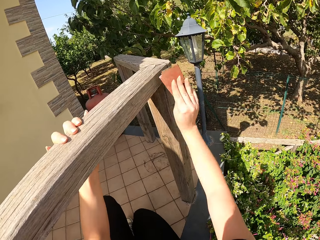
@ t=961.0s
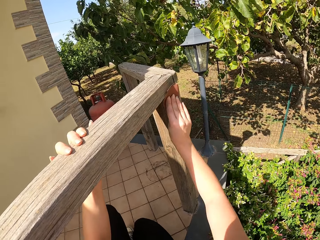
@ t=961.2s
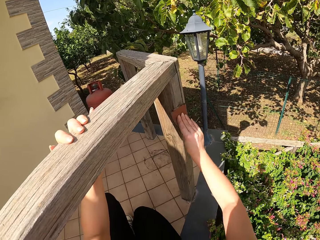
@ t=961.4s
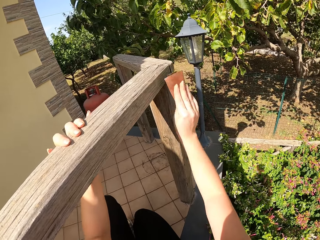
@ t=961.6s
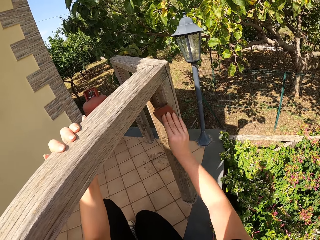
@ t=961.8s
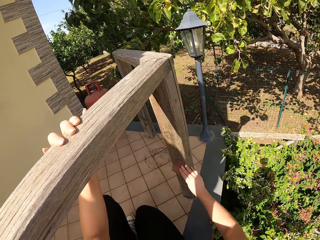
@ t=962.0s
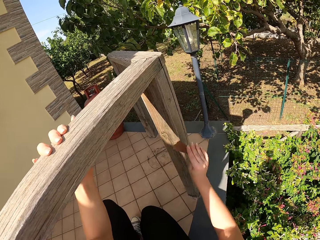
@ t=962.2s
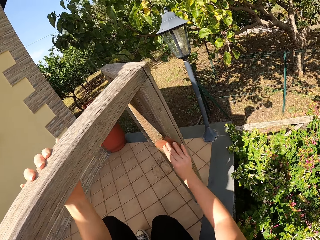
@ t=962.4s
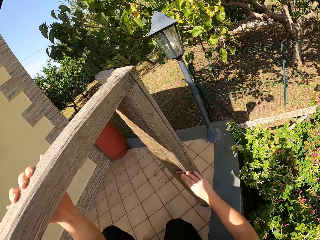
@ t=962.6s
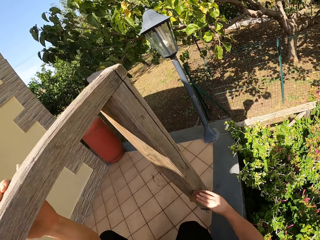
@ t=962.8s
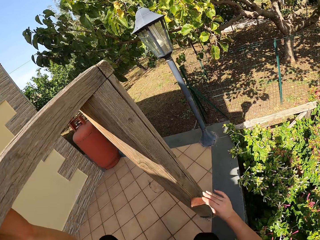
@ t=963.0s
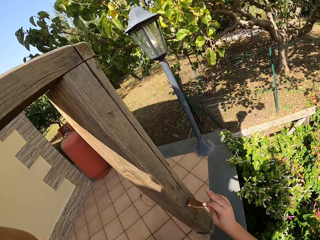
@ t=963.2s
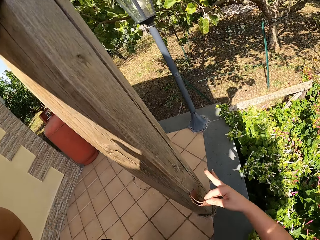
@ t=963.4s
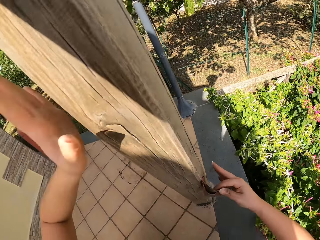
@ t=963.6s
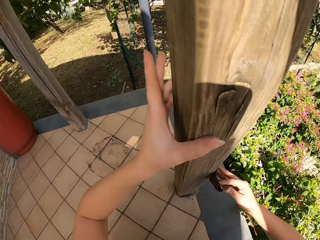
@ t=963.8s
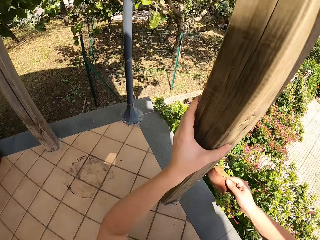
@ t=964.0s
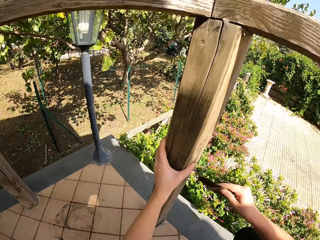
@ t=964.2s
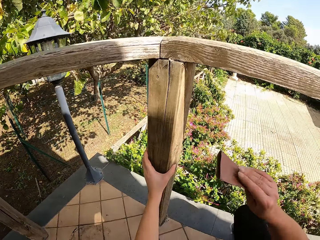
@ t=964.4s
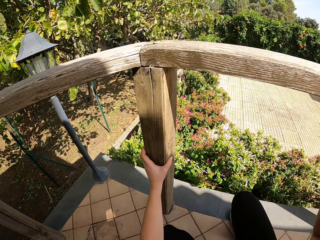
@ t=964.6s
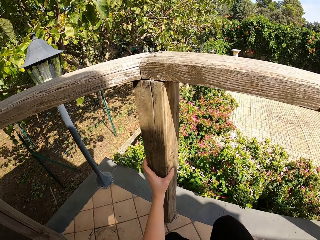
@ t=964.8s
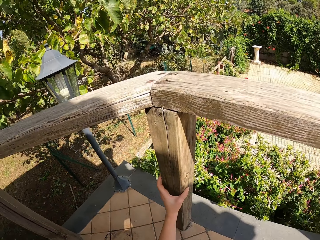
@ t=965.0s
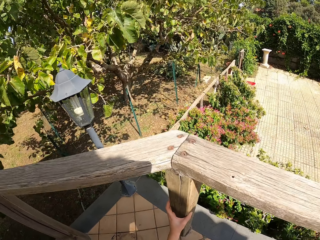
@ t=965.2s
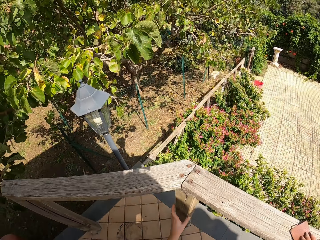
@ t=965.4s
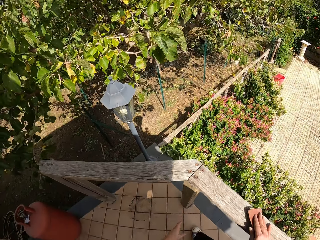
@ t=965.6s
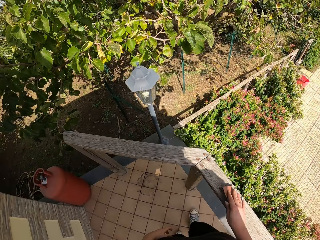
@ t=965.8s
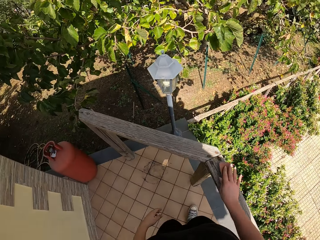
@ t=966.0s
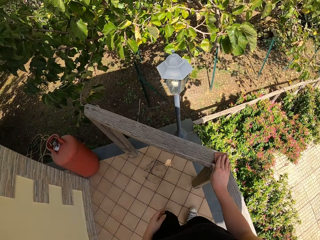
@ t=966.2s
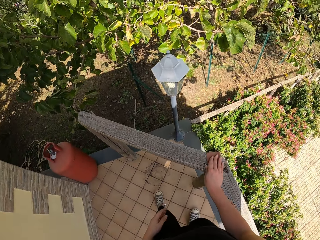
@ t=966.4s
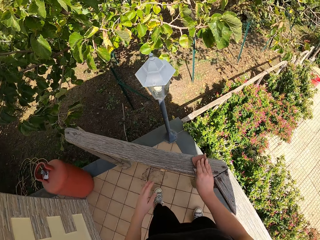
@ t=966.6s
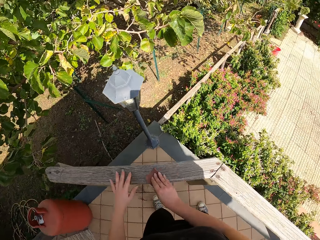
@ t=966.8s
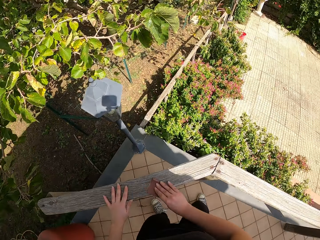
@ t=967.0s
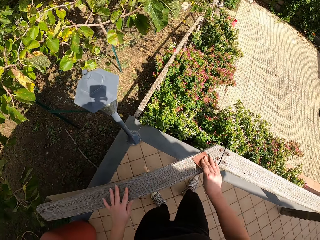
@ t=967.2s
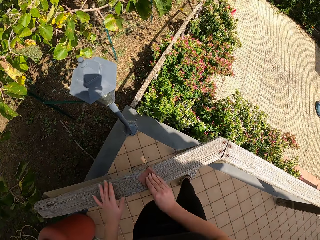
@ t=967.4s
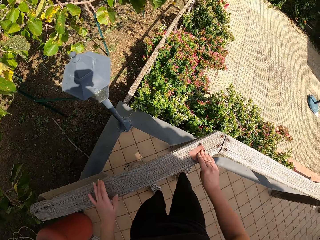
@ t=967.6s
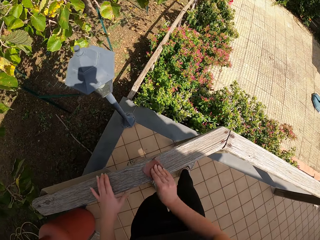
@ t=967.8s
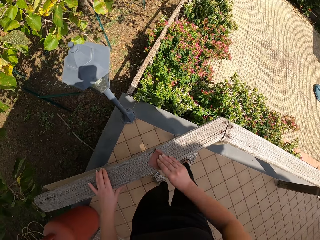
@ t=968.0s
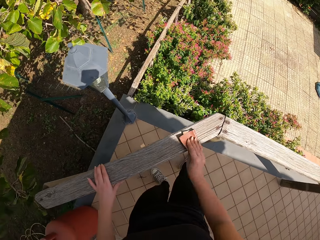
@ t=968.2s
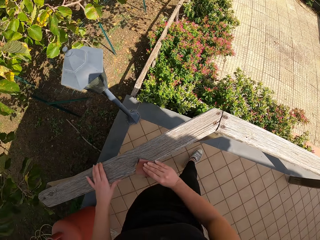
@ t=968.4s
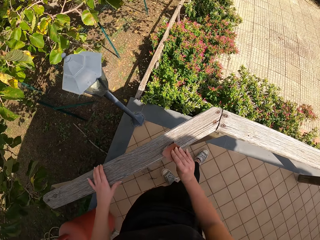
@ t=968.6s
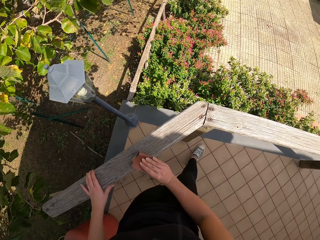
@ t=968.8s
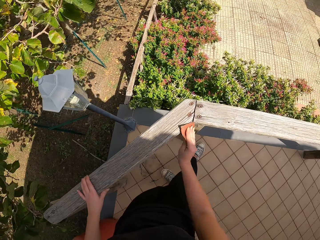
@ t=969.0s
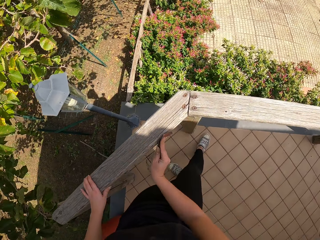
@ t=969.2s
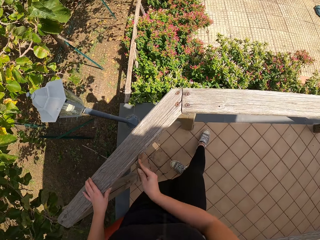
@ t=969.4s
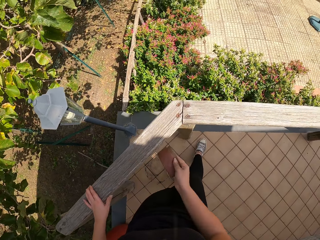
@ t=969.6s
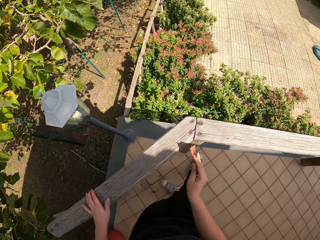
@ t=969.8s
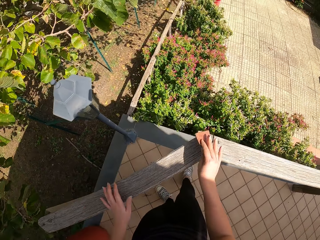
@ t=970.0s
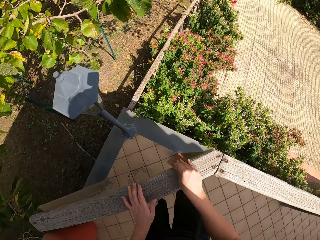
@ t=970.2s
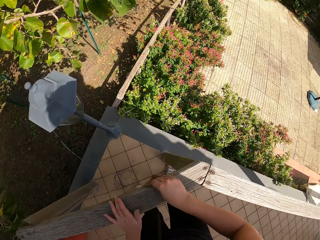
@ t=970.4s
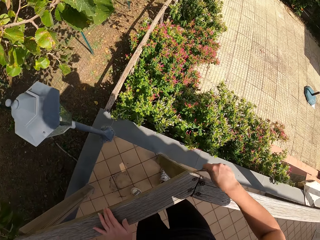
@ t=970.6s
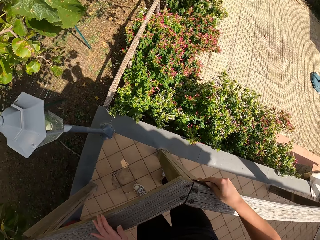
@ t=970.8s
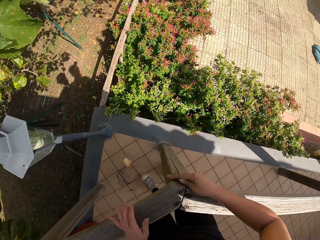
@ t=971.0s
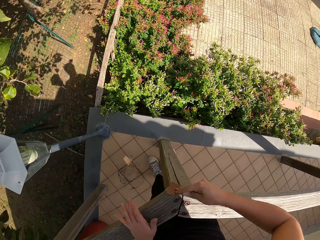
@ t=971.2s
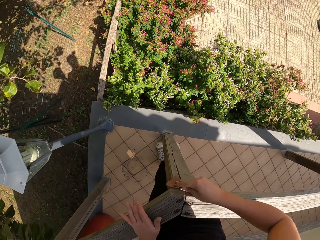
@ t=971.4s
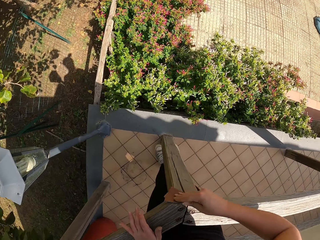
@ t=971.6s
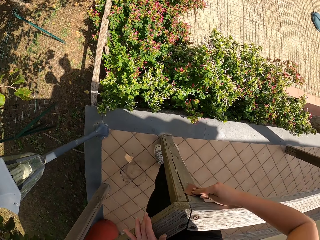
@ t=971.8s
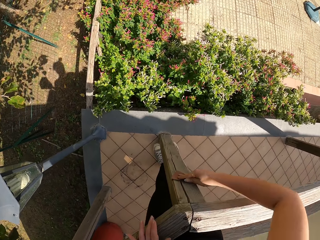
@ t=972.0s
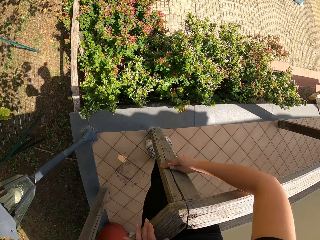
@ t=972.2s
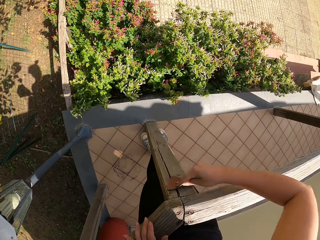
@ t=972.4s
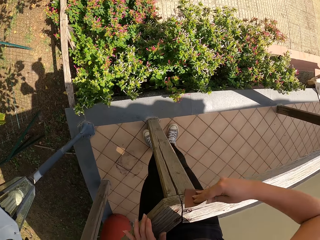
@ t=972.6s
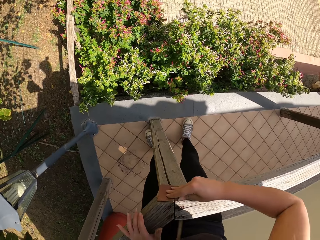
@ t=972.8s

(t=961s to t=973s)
The camera wearer stops scrubbing the frame of wood. They stand up. They continue smoothening the wood with the sandpaper.

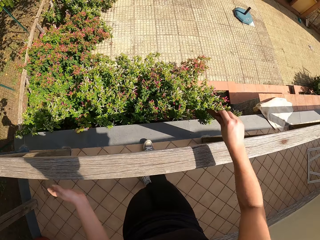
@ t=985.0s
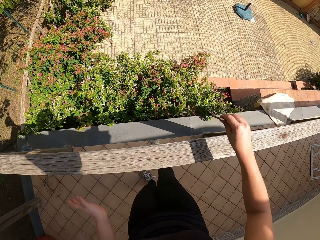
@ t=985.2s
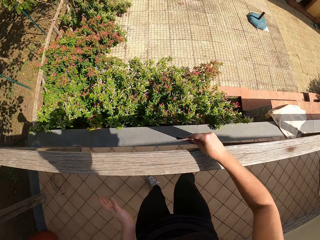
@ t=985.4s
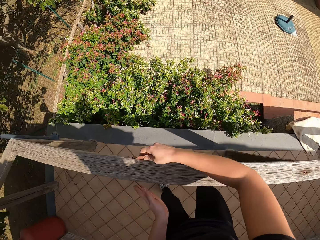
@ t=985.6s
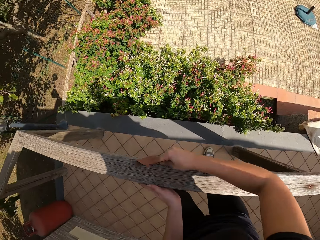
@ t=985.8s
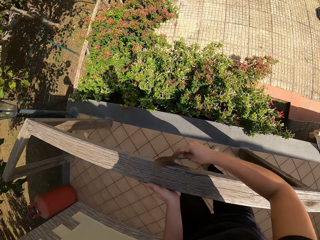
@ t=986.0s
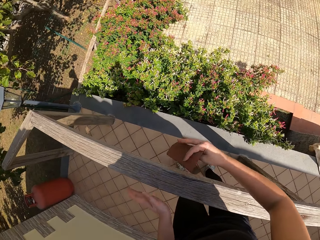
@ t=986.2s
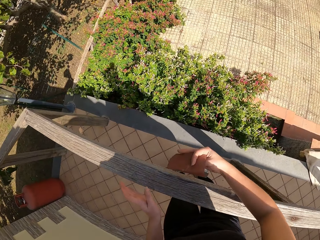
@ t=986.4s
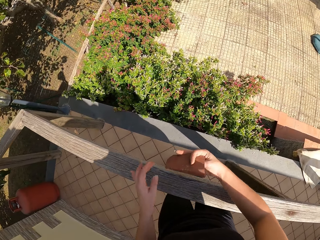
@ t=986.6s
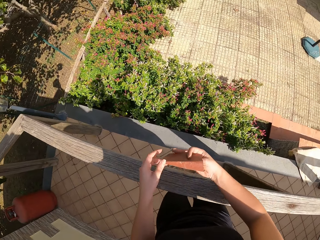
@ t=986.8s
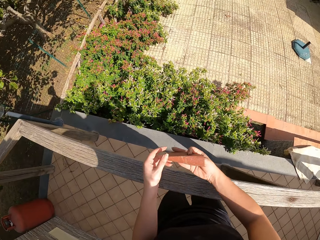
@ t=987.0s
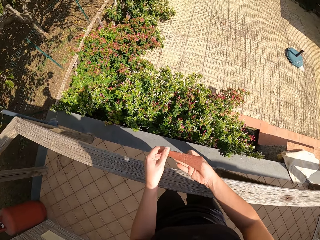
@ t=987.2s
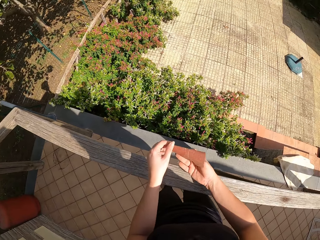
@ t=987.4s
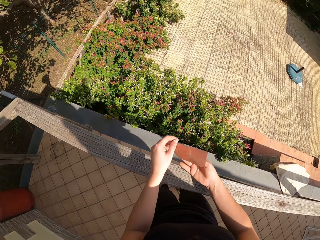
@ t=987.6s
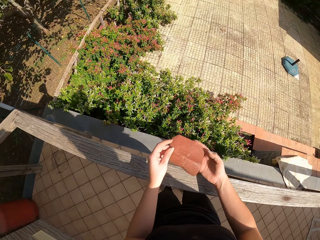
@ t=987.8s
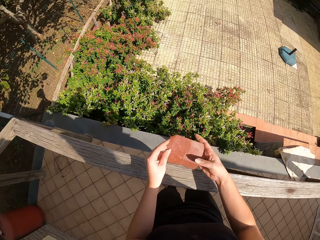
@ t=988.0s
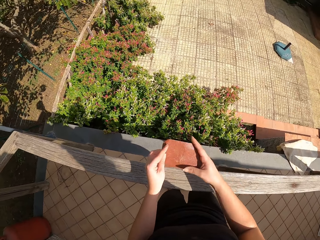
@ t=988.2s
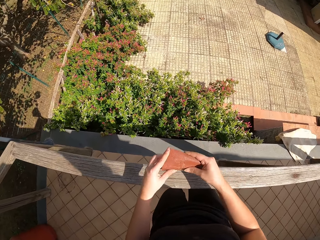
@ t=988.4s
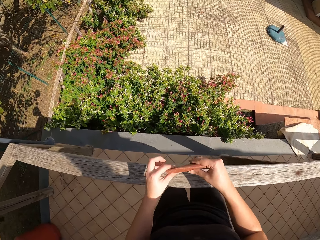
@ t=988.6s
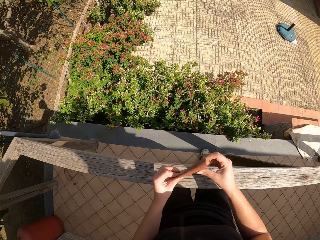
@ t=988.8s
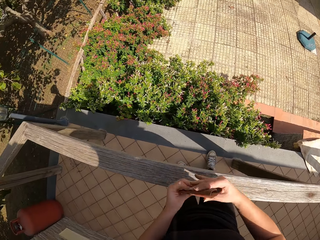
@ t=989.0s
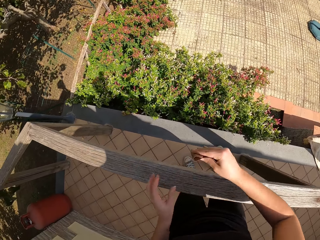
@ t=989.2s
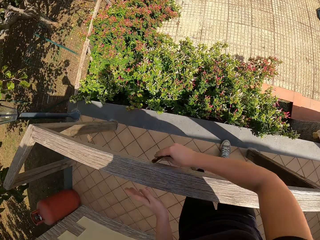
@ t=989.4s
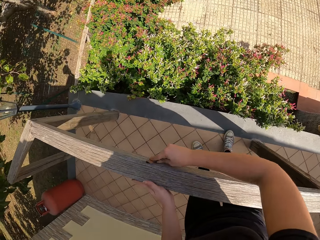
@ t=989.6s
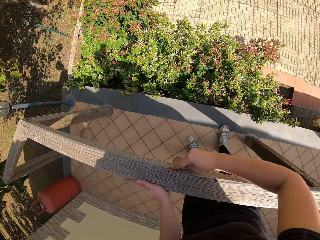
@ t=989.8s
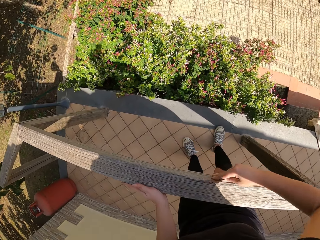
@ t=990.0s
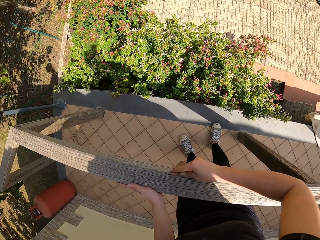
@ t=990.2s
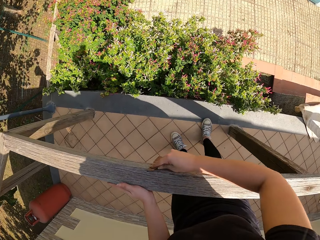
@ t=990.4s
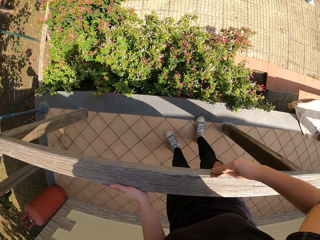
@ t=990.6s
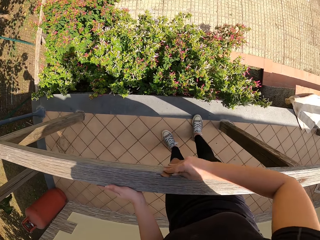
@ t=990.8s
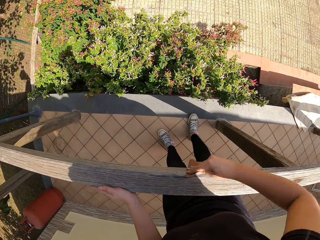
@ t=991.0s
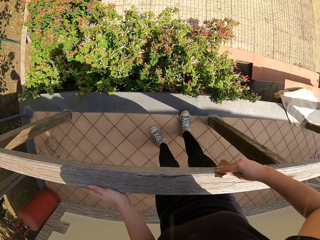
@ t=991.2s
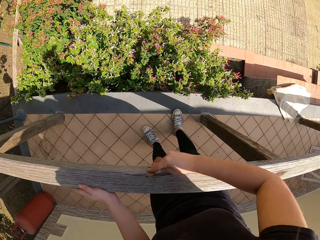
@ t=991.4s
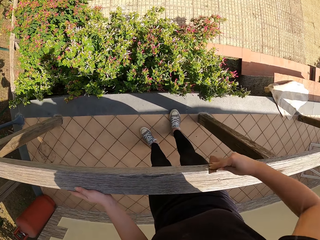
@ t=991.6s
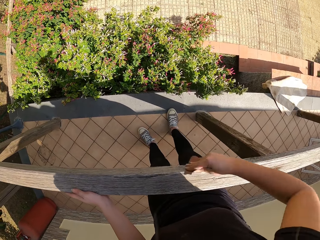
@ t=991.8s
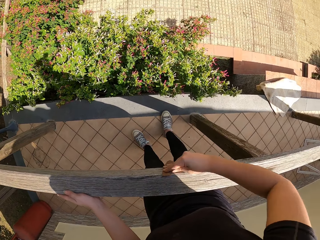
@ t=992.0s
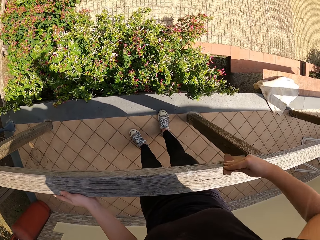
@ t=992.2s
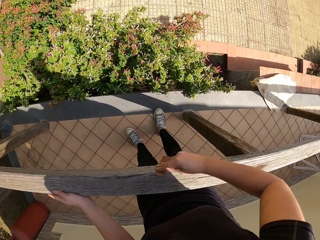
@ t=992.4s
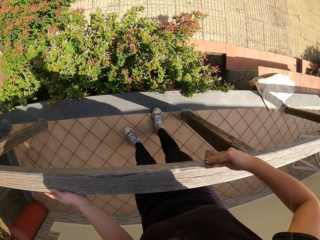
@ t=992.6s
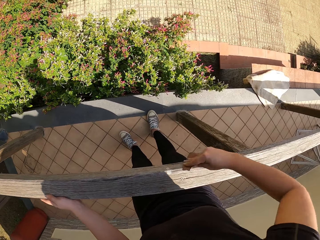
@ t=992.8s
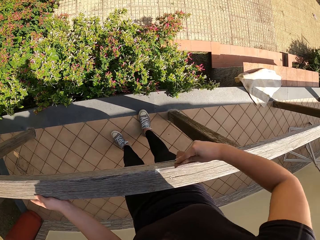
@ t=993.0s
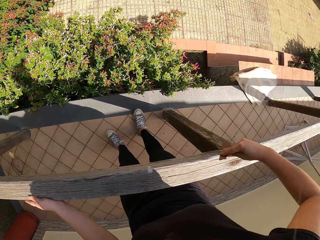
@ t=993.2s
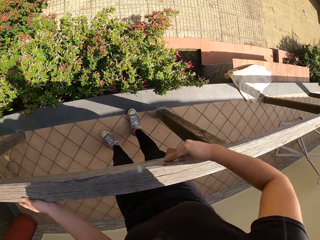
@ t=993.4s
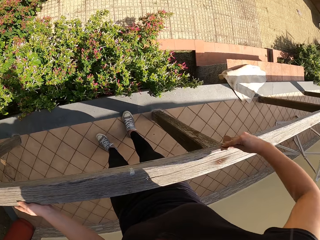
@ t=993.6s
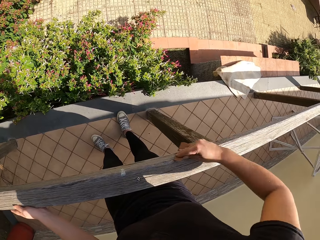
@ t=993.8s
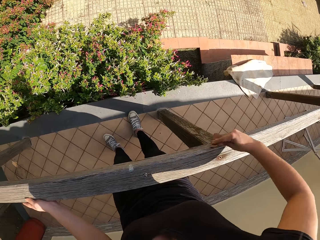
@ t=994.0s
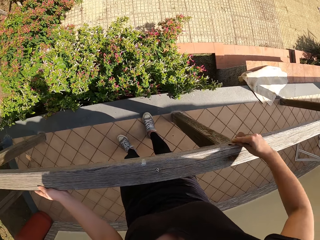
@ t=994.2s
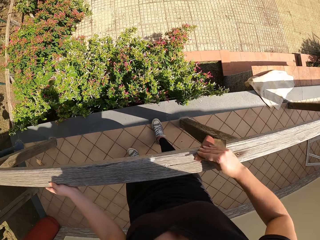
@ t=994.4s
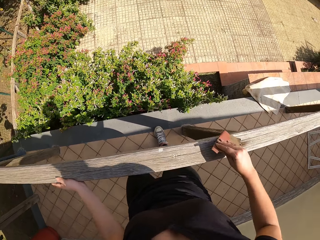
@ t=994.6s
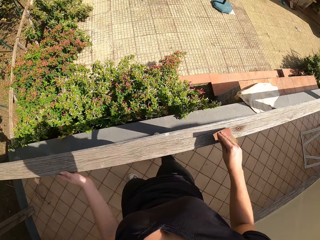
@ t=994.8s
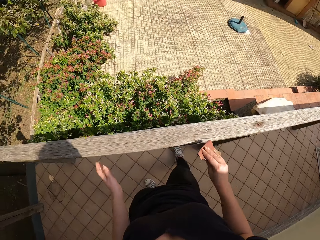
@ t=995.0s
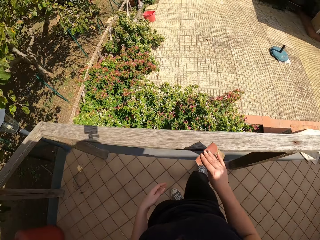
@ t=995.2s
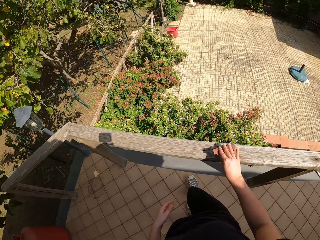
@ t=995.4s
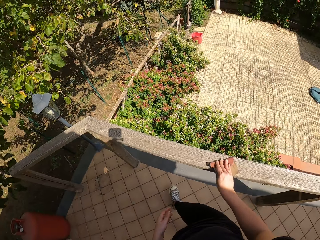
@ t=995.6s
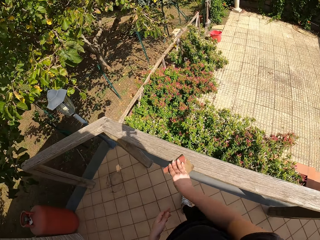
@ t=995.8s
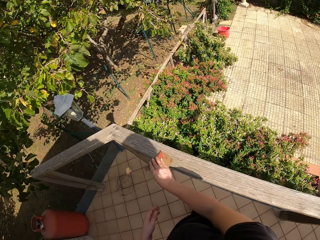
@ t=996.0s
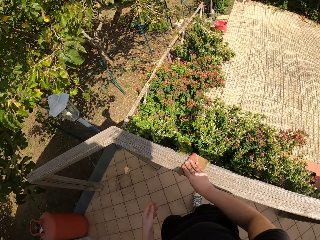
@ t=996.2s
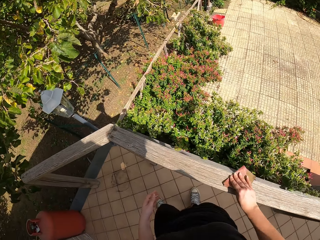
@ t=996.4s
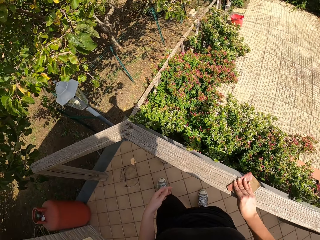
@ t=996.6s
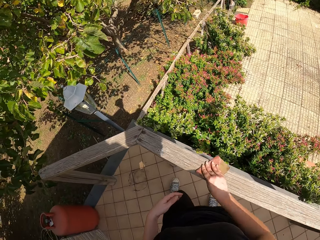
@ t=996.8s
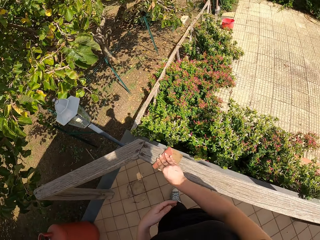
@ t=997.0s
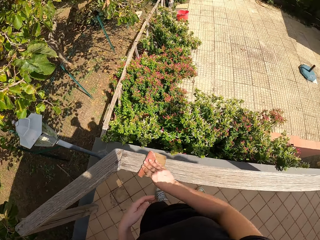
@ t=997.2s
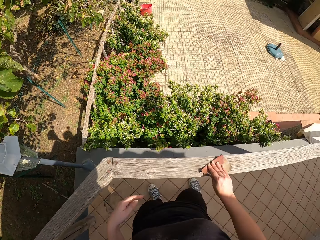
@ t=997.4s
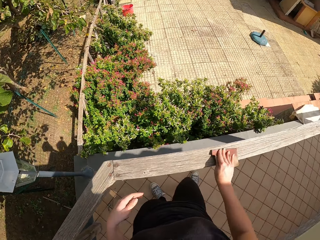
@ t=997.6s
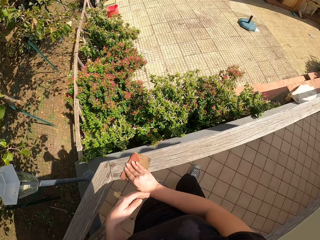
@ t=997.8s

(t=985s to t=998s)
The camera wearer stops scrubbing the frame of wood. She folds the sandpaper with her two hands. She adjusts handling of the sandpaper. She continues smoothening the wood with the sandpaper, with her right hand. She stops scrubbing the frame of wood. She walks around the frame of wood. She scrubs the frame of wood.
